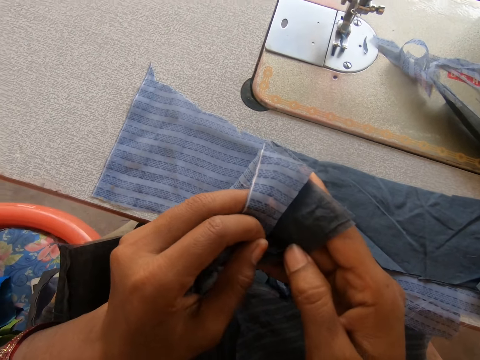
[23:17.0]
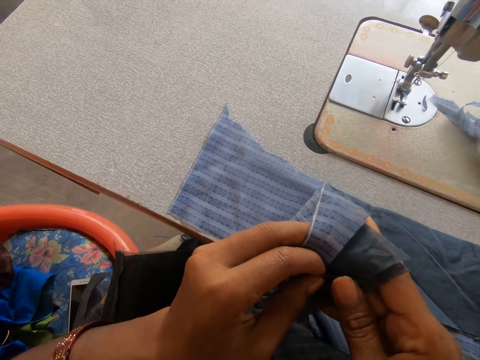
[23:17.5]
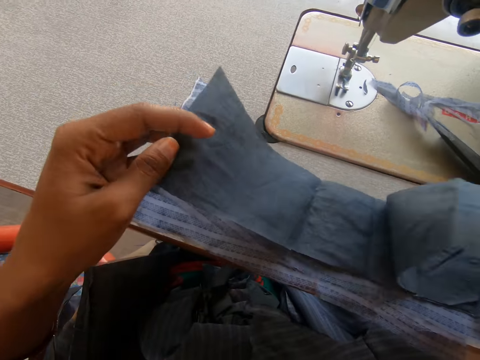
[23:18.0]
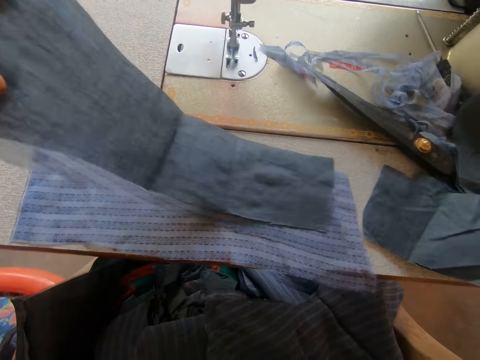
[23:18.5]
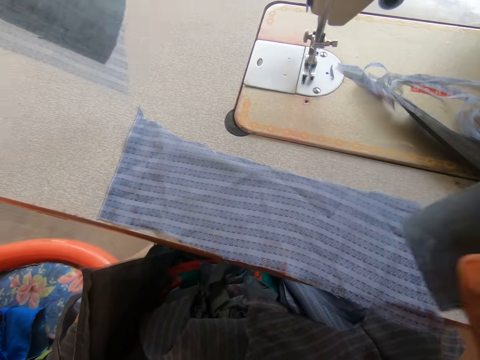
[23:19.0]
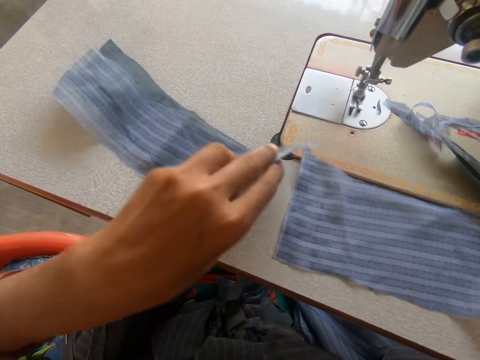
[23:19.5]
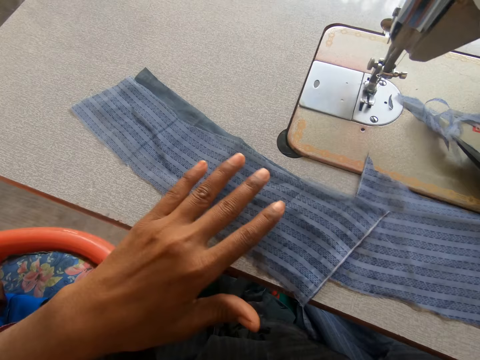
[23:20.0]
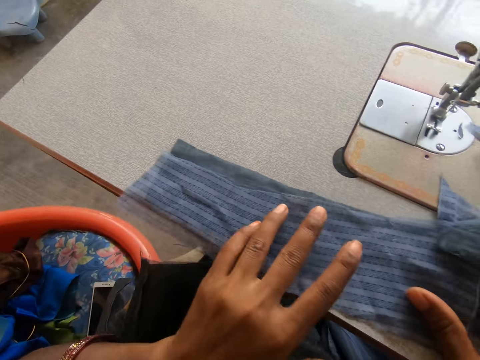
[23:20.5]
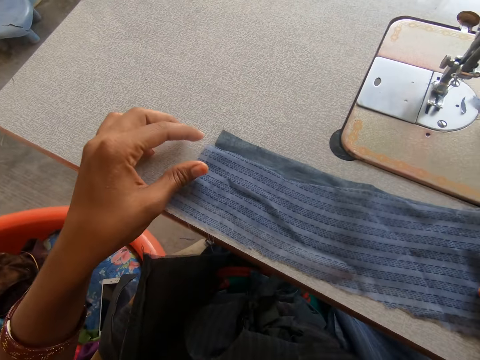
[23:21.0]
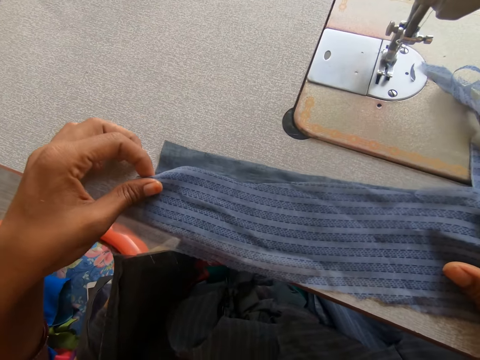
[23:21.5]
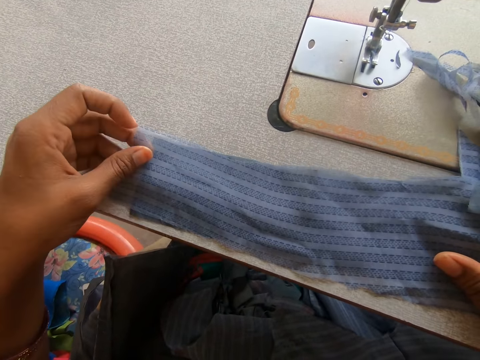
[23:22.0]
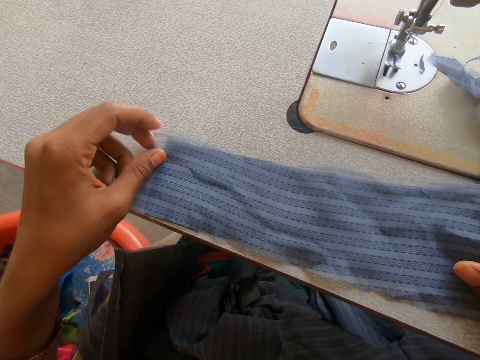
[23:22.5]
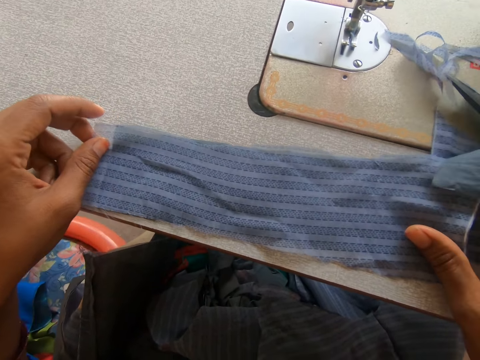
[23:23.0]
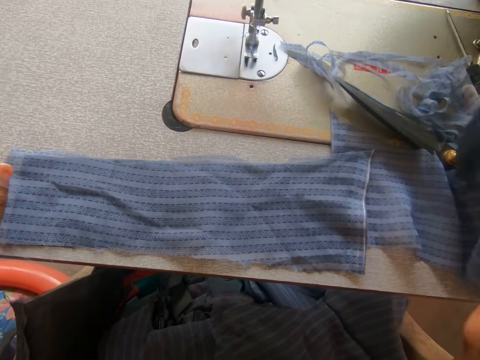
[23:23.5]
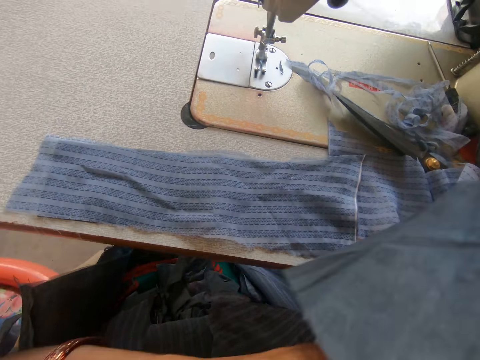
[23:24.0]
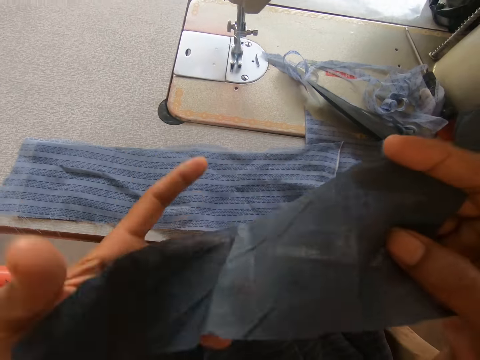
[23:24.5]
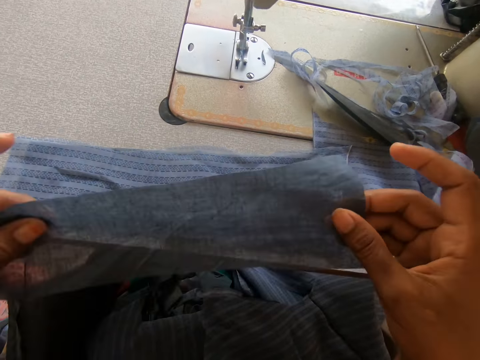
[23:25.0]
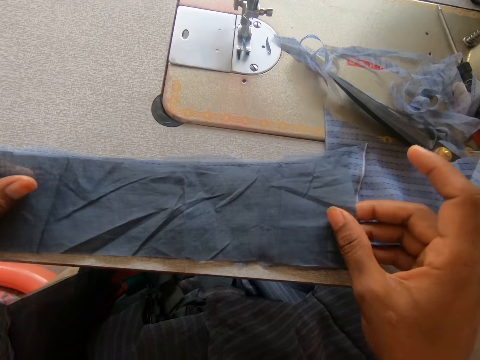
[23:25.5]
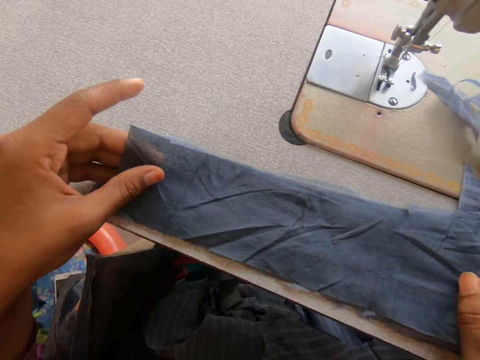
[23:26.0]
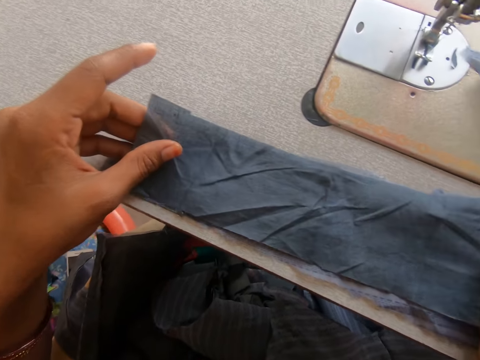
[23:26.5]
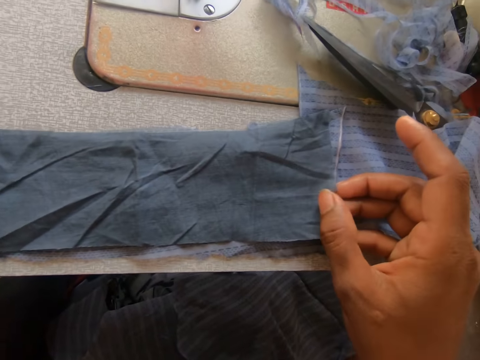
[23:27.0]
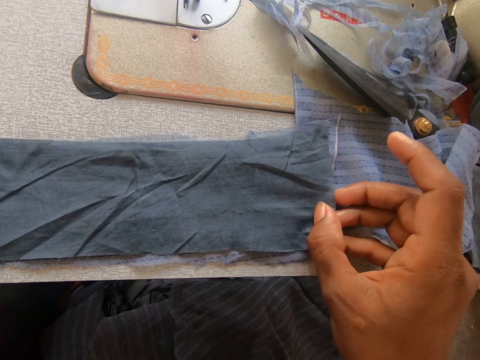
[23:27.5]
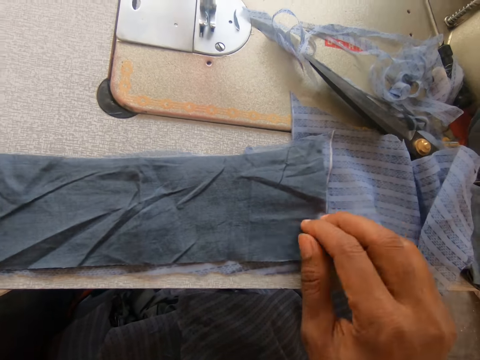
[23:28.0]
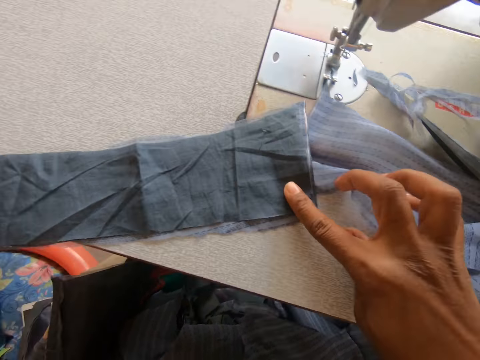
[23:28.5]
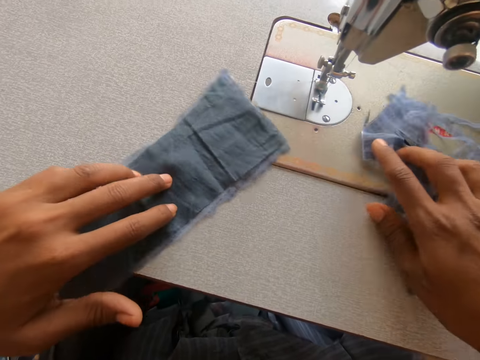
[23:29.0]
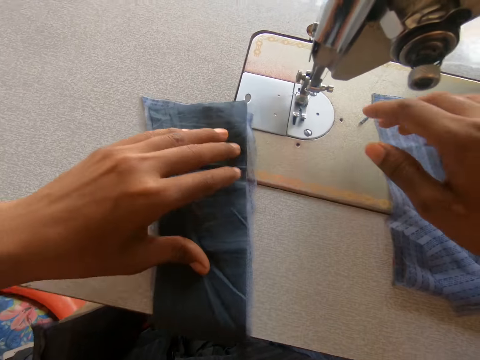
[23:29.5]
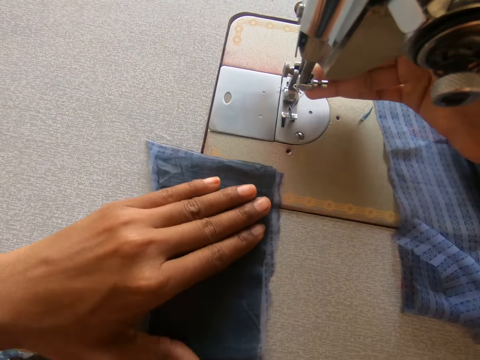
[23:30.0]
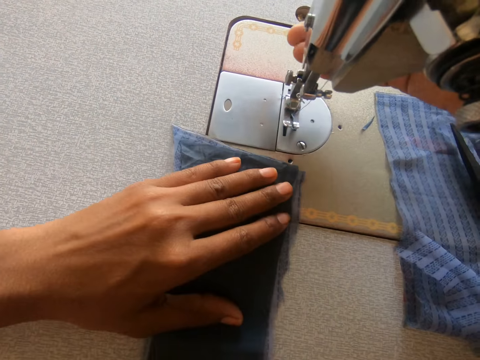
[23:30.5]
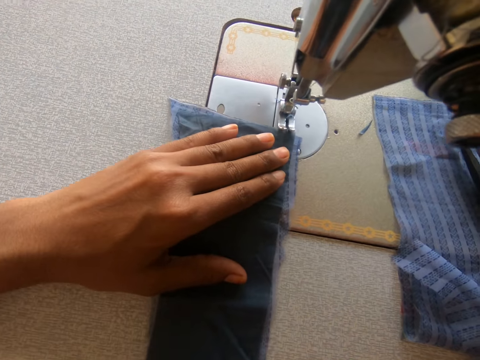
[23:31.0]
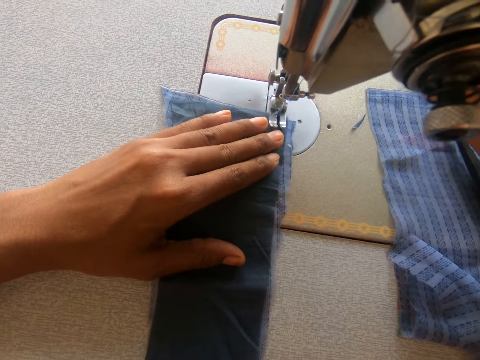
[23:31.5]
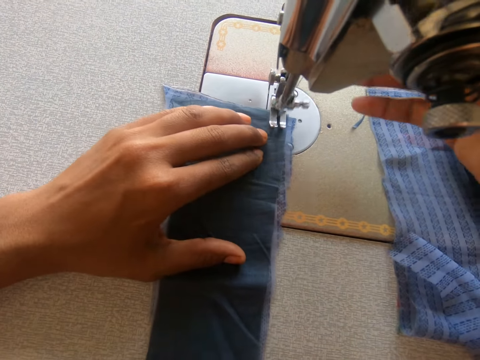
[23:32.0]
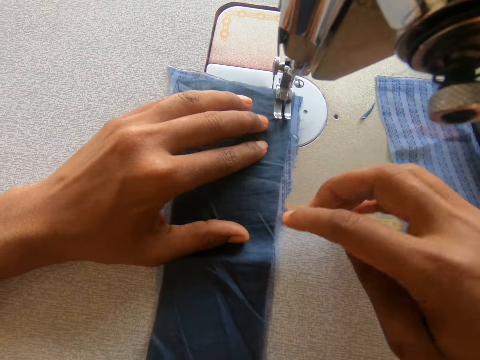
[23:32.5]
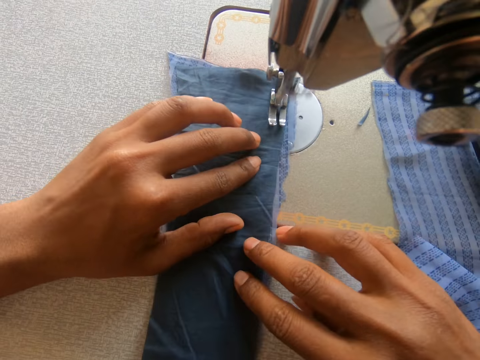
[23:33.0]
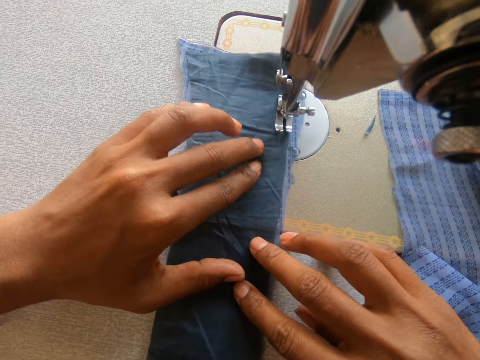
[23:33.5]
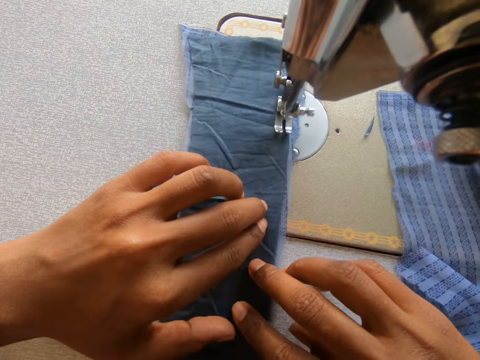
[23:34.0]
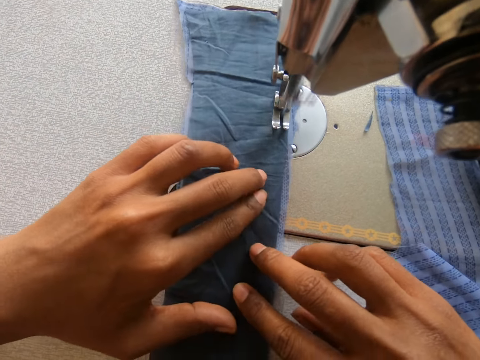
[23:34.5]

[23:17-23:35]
The camera wearer places a garment on the table. They spread the garment on another garment. They put the garment on the other garment. They slide the garment on the sewing machine. They touch the sewing machine. They sew the garment on the sewing machine.

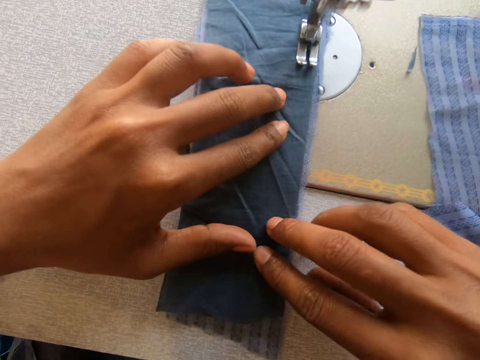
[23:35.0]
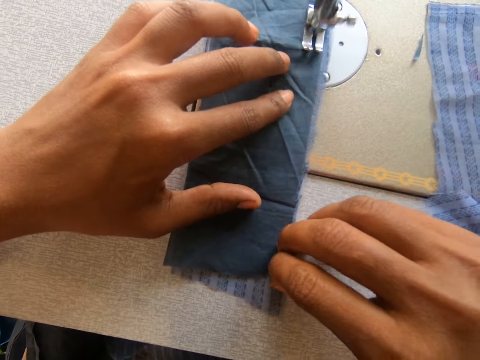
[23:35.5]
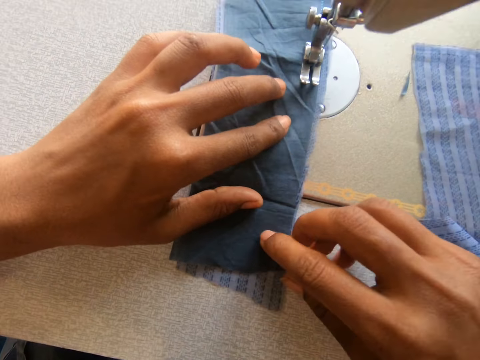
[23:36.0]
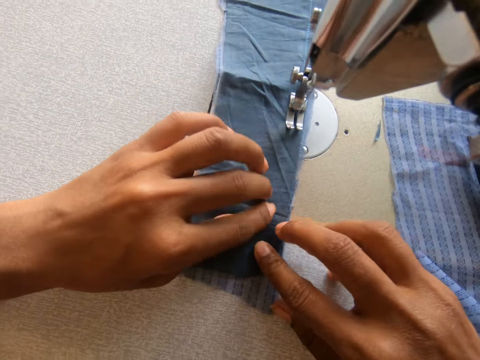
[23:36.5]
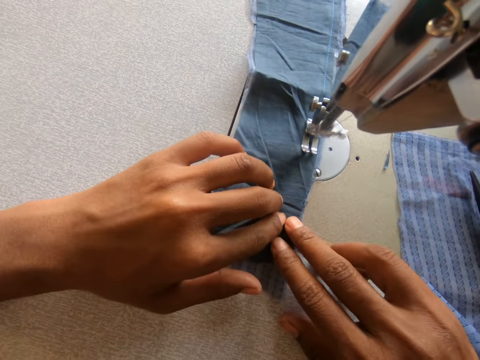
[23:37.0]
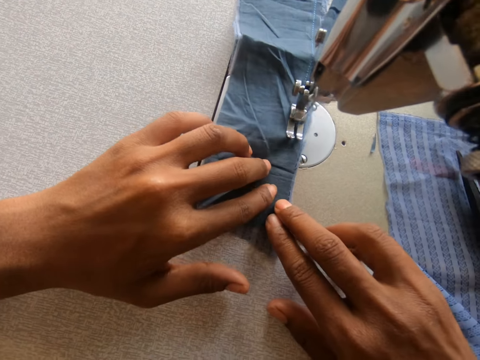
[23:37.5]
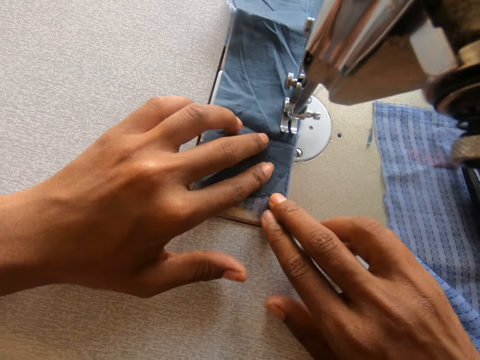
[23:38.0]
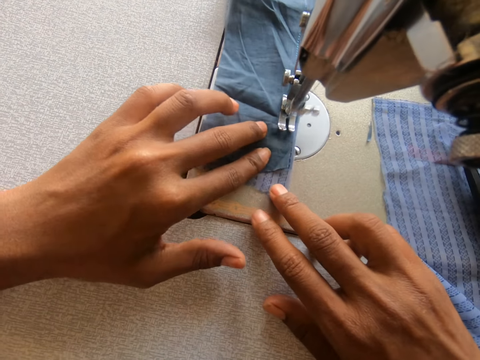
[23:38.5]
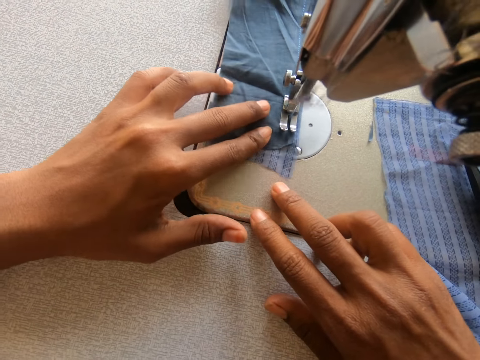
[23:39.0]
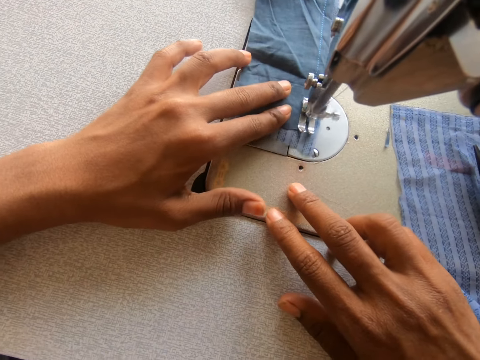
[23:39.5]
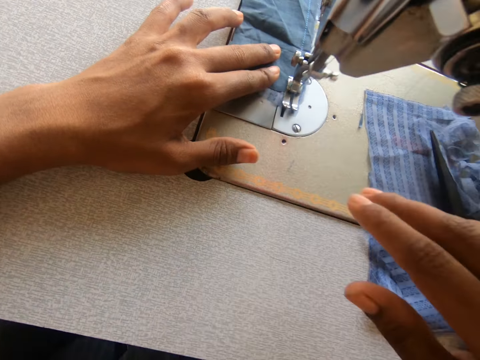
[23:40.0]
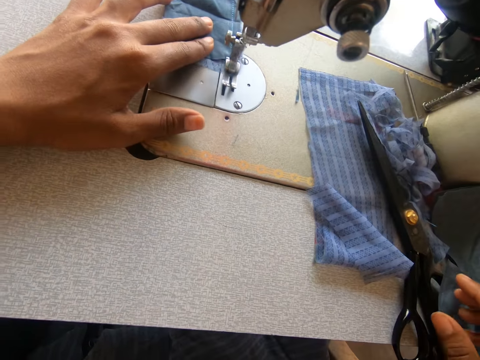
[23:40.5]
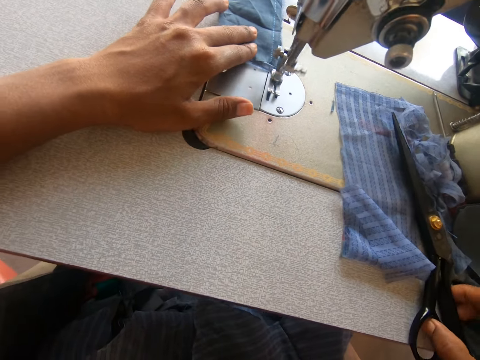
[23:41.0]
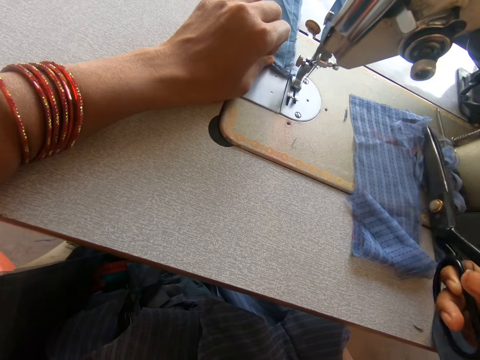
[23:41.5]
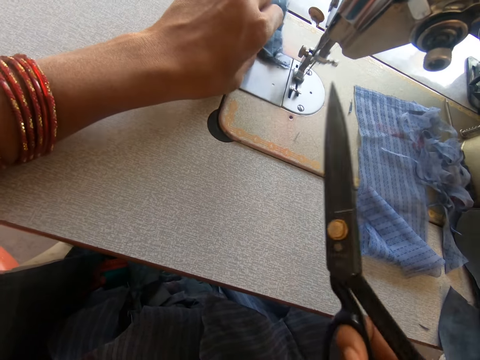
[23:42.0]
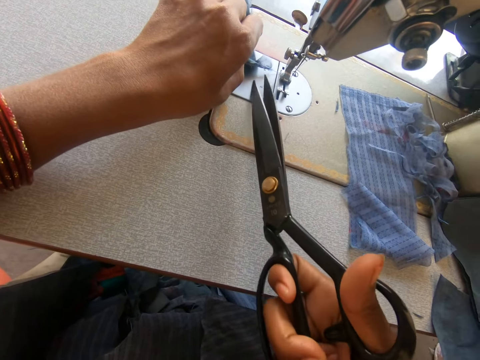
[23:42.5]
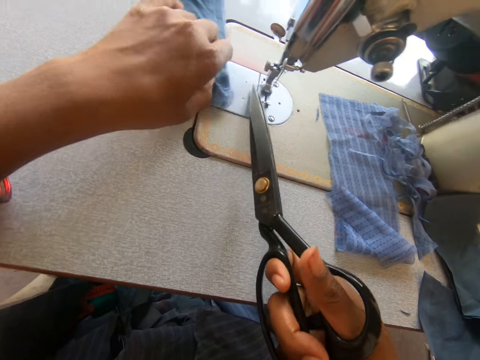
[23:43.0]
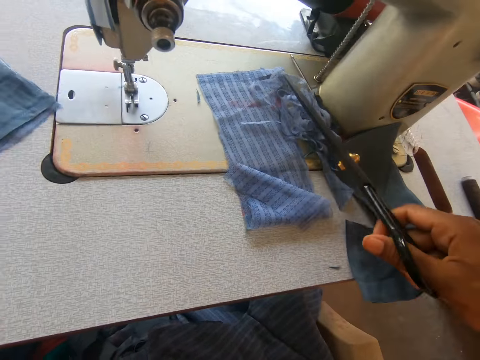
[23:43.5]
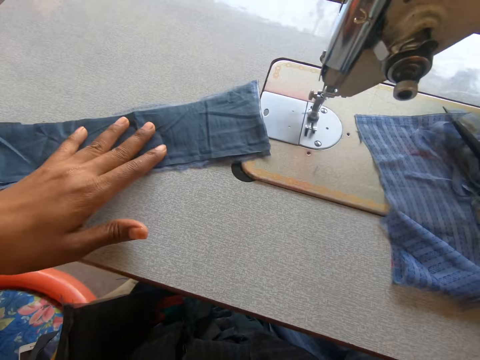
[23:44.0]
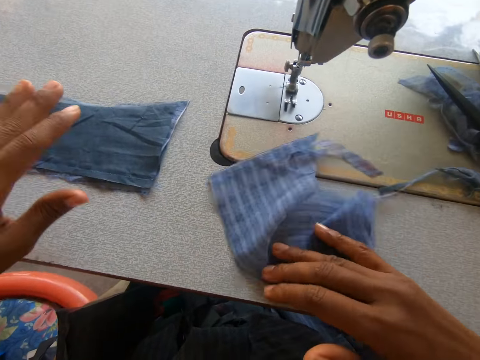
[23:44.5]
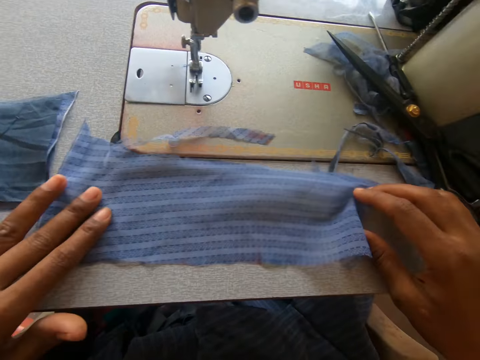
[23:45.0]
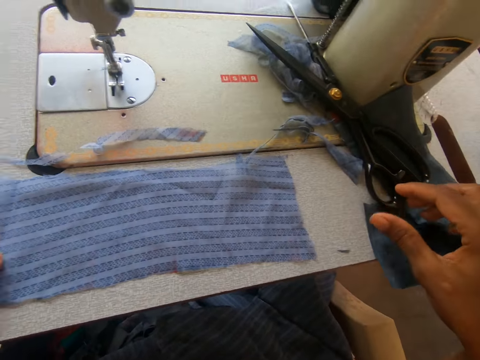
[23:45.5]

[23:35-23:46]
The camera wearer picks up the scissors on the sewing machine. She cuts off the thread from the cloth with the scissors in her right hand. She drops the scissors on the sewing machine with her right hand, and slides a garment on the sewing machine. She picks up another cloth on the sewing machine.
